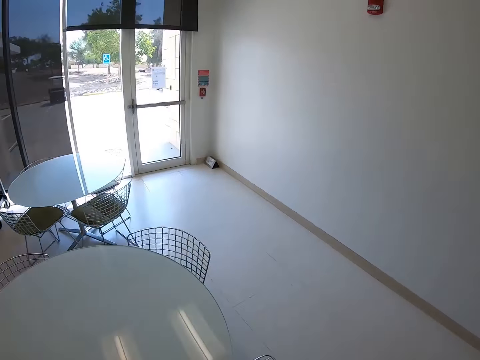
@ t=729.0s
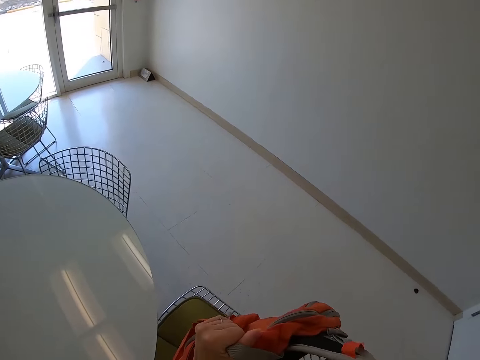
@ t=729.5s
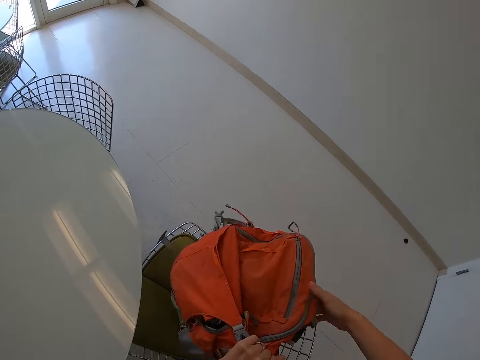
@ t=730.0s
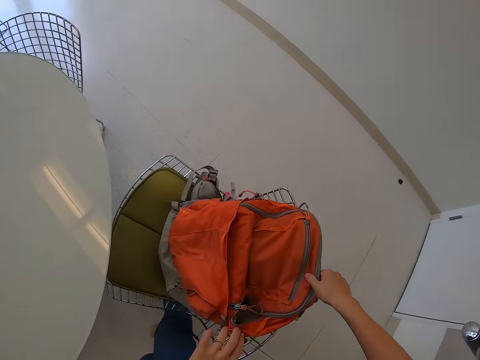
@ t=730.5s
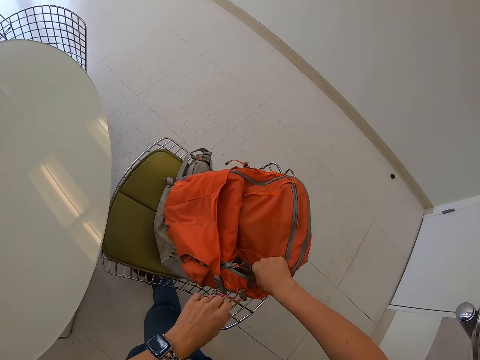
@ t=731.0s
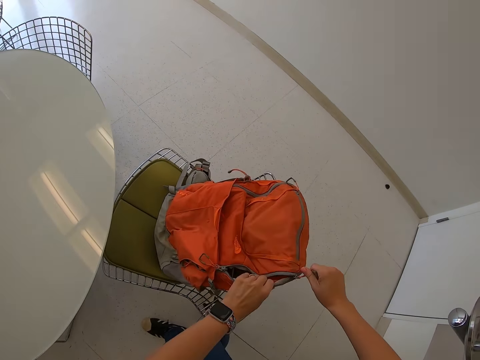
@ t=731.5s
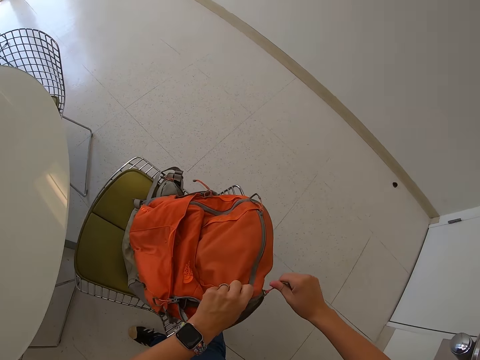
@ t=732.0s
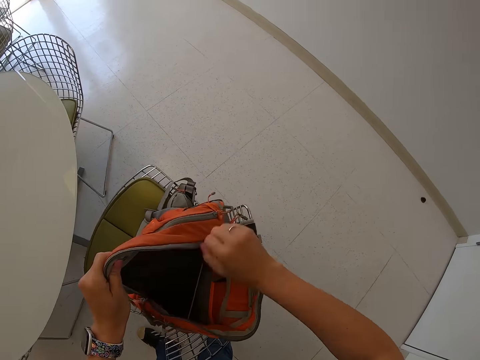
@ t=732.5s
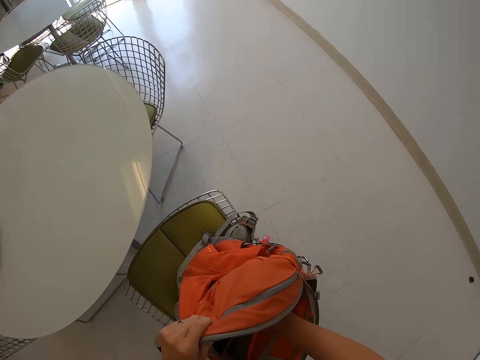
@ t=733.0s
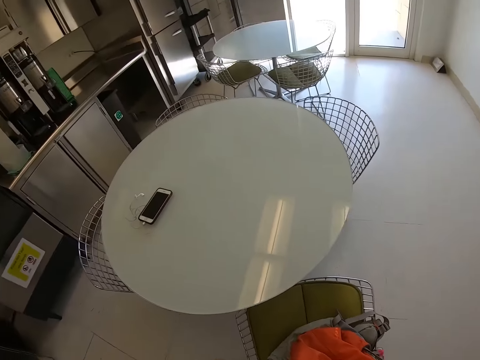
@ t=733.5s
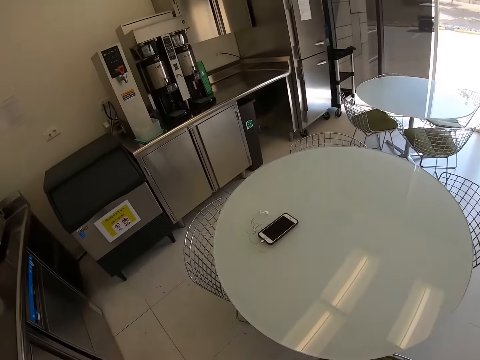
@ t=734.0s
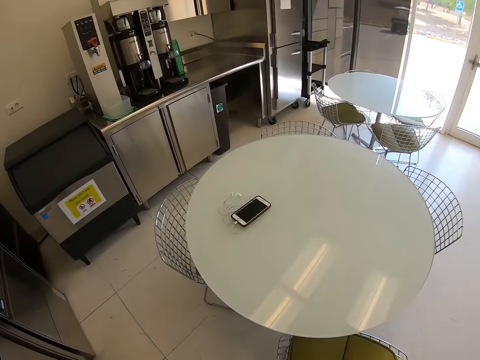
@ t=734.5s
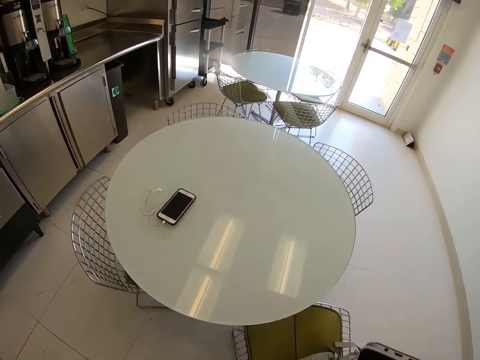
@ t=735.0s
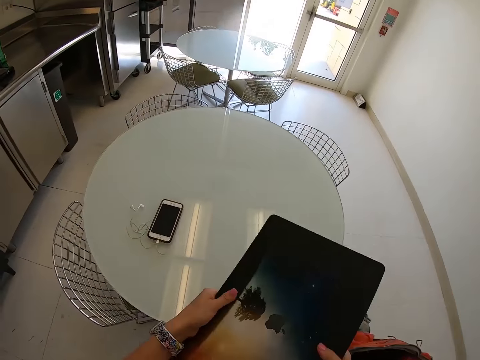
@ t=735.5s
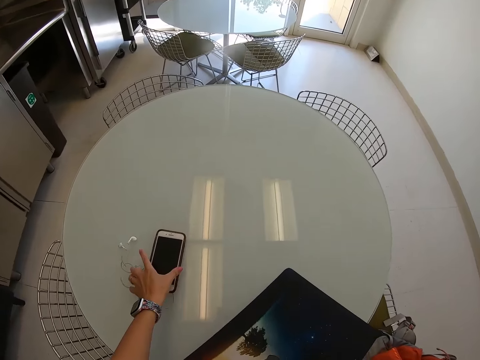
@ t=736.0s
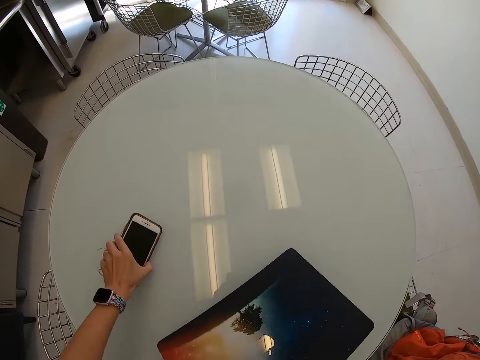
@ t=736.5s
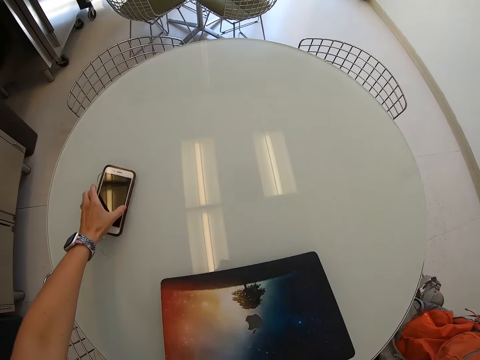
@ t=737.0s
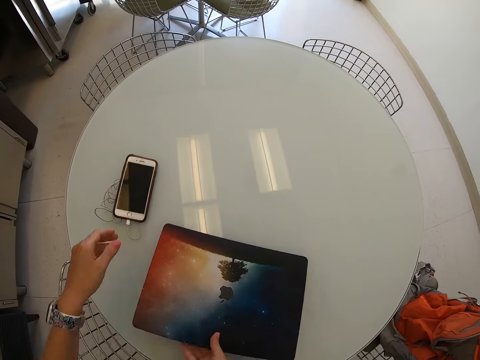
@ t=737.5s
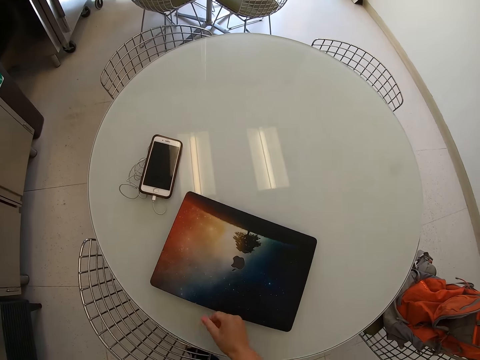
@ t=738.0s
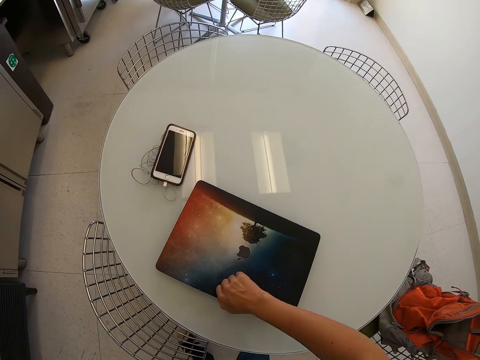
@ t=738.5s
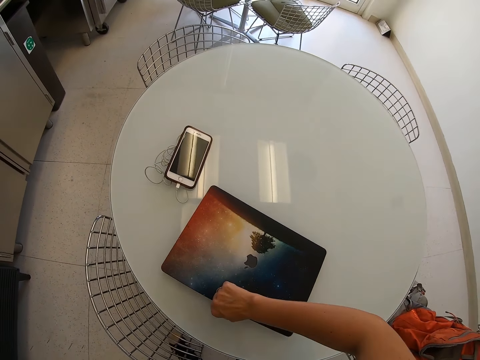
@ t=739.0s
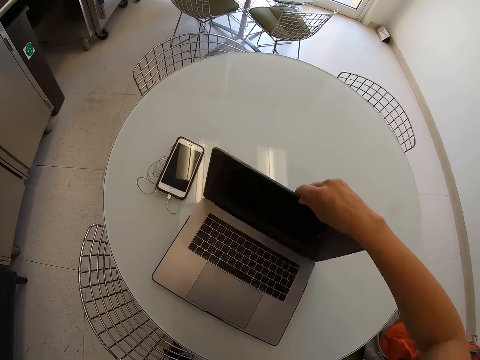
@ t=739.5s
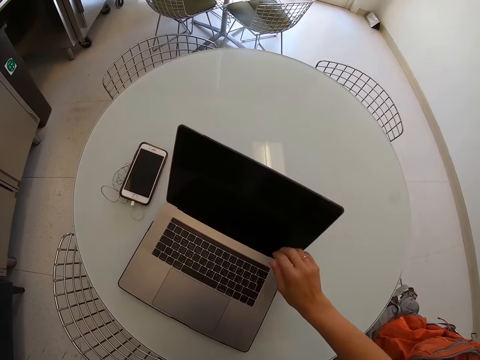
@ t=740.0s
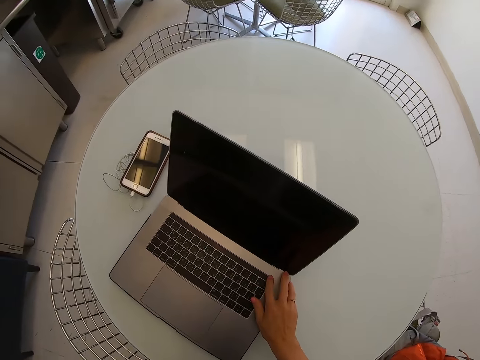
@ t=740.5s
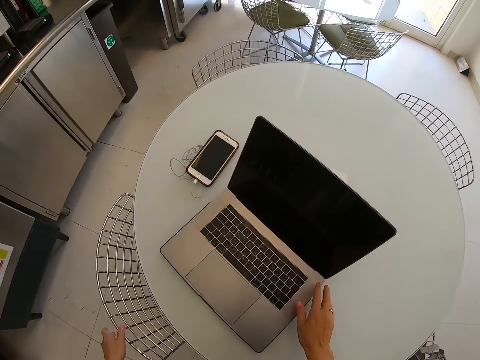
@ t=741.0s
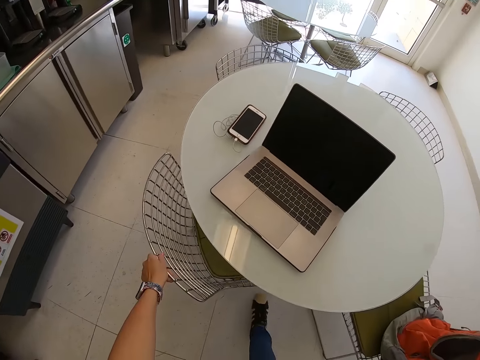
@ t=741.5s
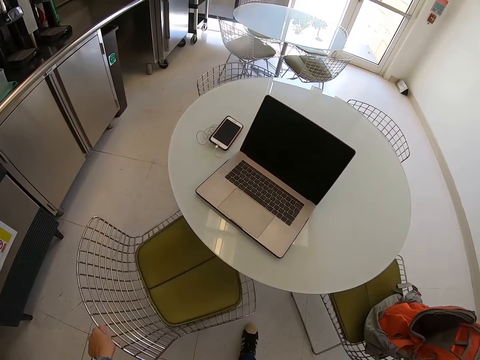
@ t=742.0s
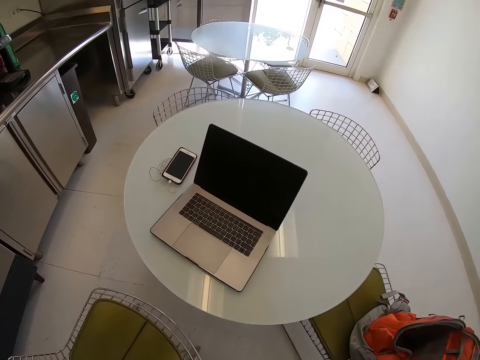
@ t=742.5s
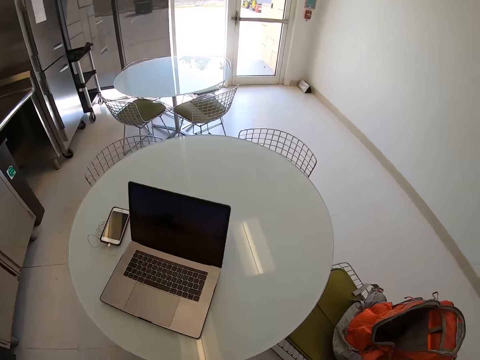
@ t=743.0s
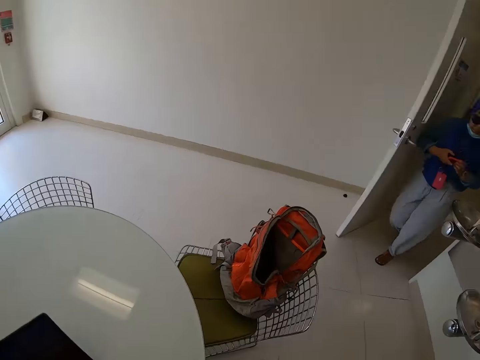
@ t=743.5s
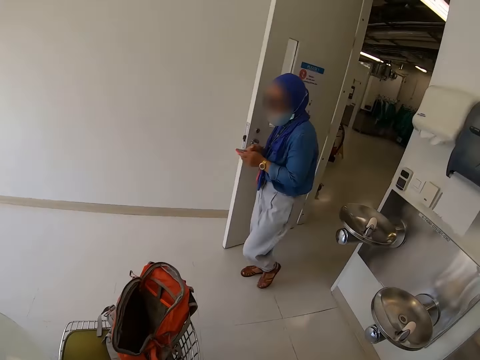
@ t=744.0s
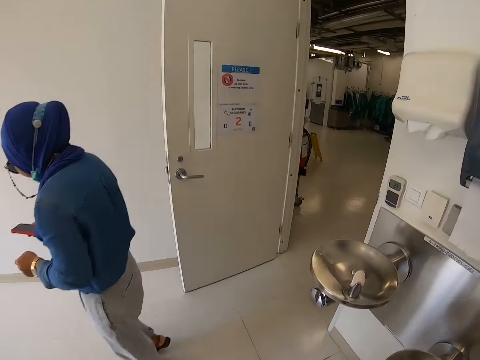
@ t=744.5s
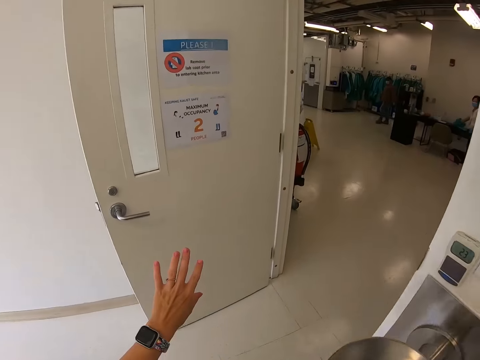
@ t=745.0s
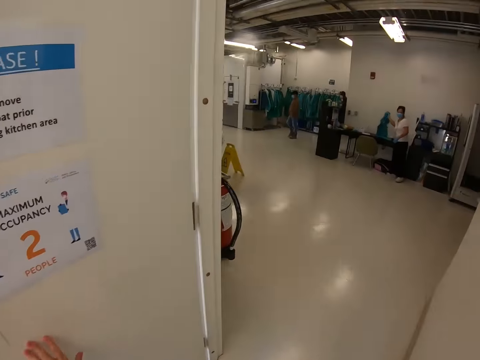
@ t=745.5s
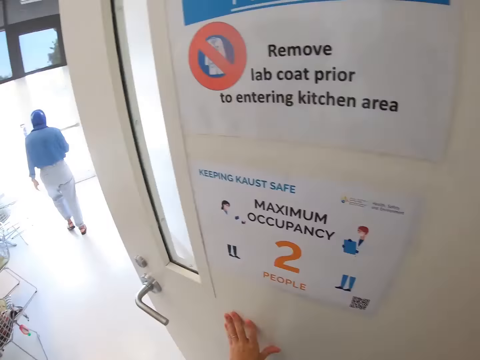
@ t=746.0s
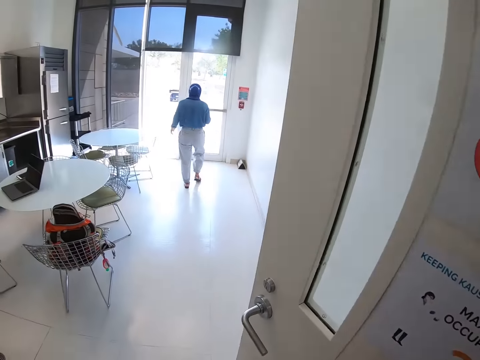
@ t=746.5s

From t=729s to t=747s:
The camera wearer holds the bag on the chair with his hands. He puts the backpack on the chair. He opens the backpack. He takes a laptop from the bag. He puts the laptop on the table. He moves his phone on the table. He opens the laptop. He moves the chair on the floor. A woman walks in the room. She scrolls on a phone. The camera wearer walks on the floor. He touches the door of the room.

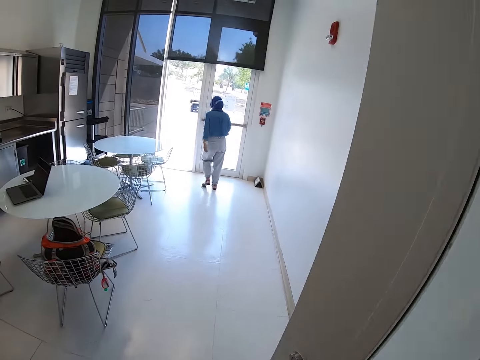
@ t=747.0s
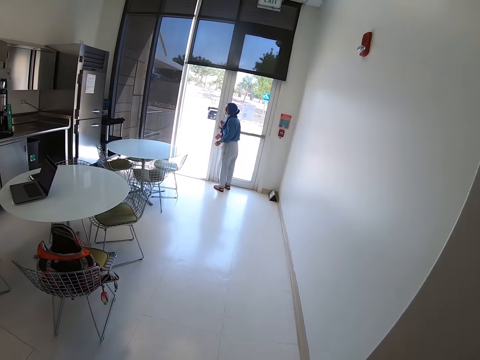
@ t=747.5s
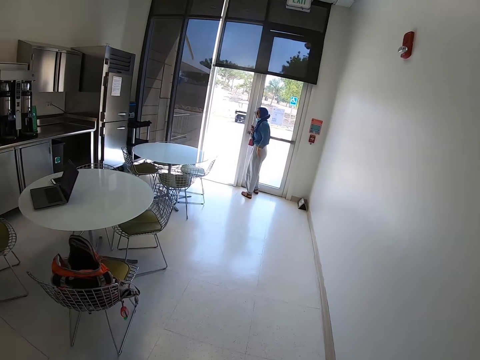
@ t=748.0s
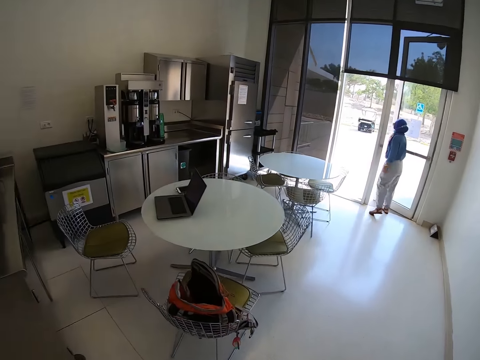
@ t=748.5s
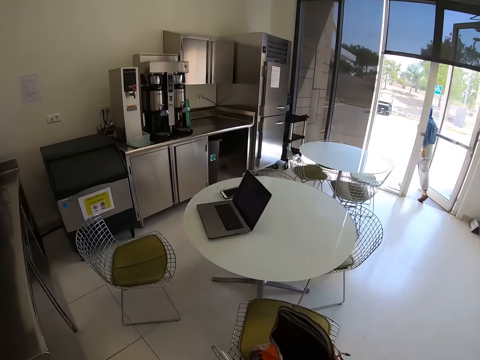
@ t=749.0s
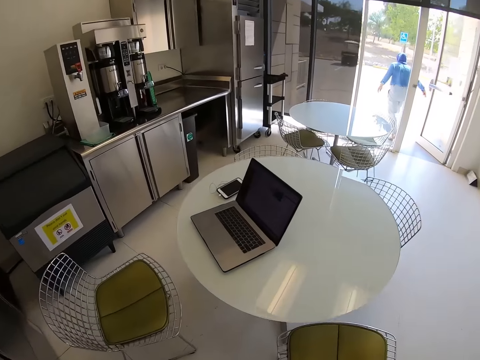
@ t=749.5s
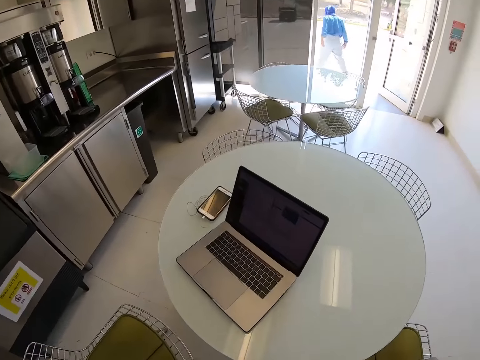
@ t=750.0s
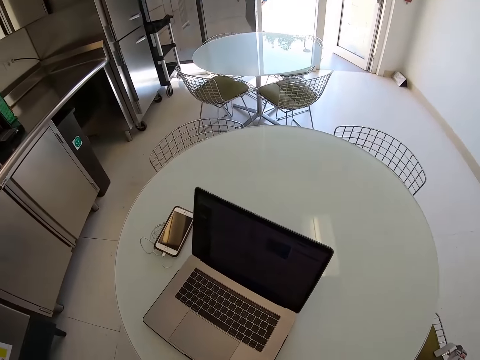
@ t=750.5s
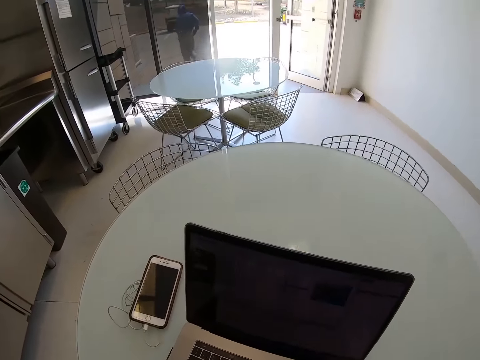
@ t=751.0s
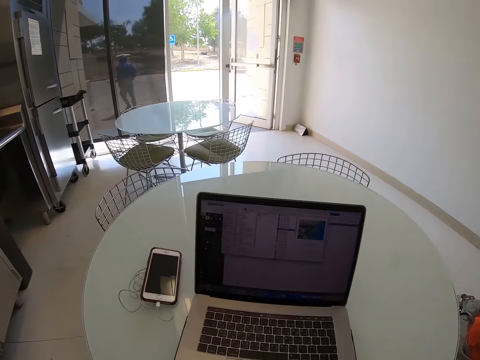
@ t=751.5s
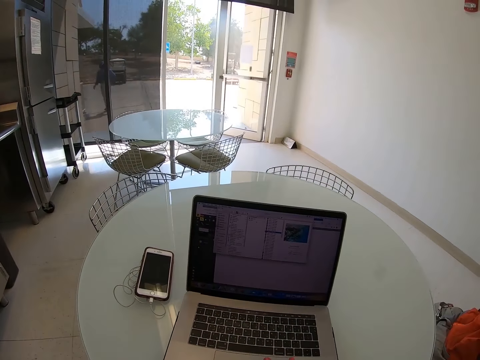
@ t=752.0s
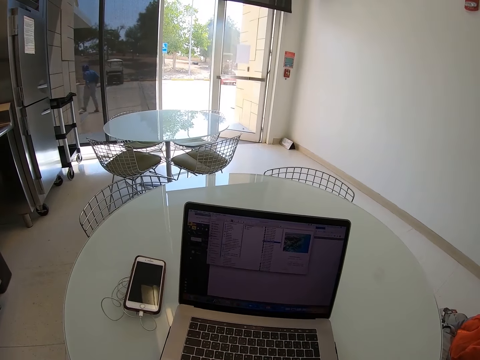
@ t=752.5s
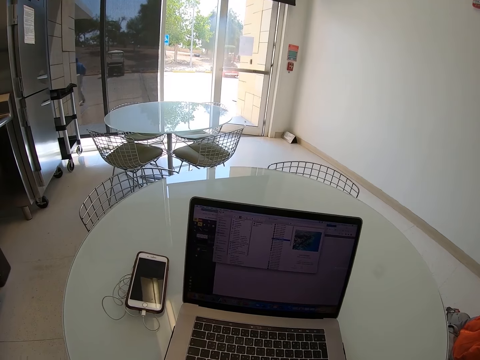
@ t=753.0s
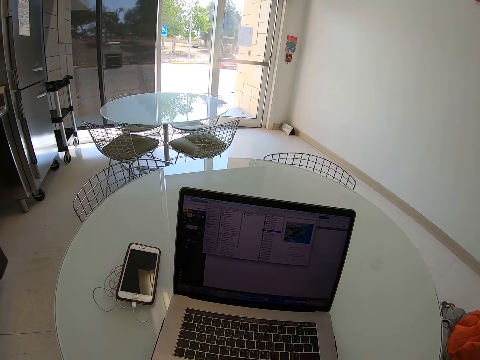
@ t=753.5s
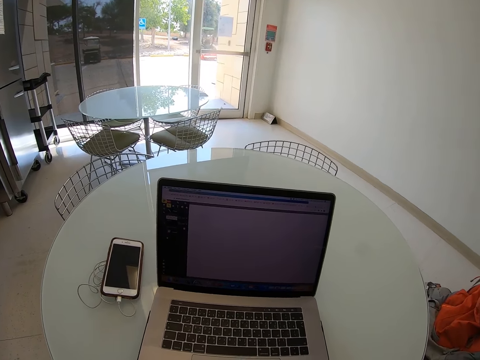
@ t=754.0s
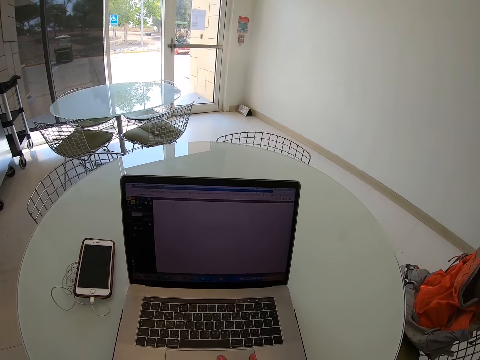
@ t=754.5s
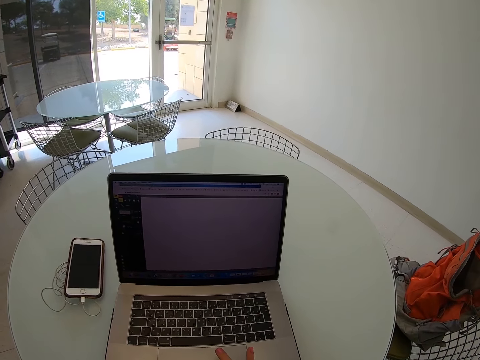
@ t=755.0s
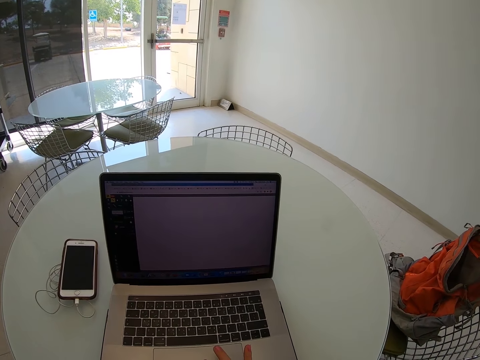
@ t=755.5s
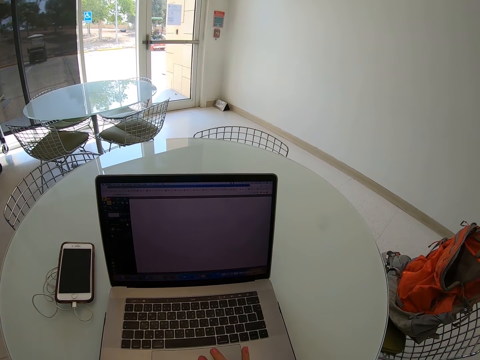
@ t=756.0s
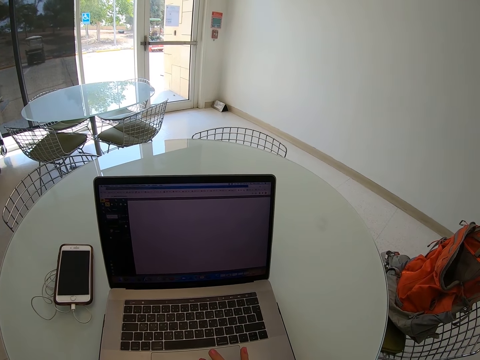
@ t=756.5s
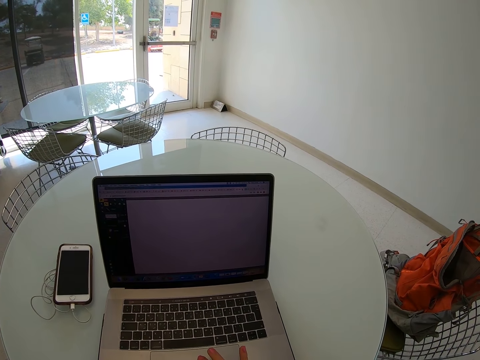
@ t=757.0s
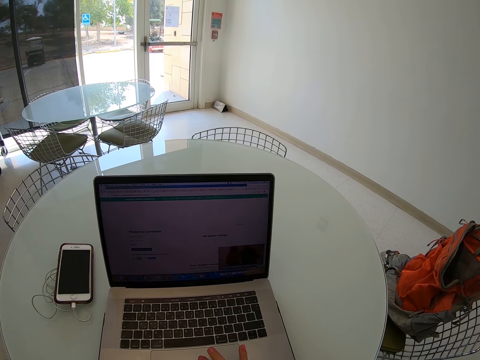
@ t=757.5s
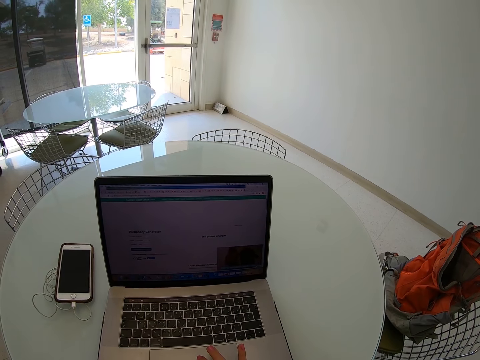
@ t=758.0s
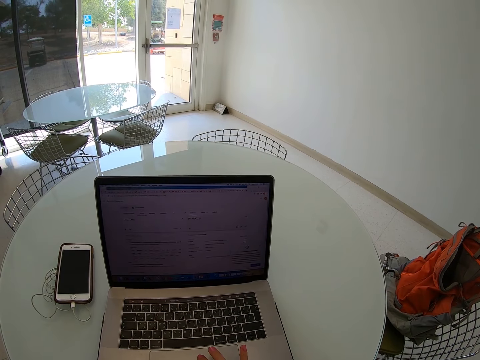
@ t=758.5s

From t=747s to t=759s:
The camera wearer stands on the floor. A woman opens the door. The camera wearer walks back to the table area. They sit on the chair on the floor. They operate the laptop on the table. They scroll on the laptop.
